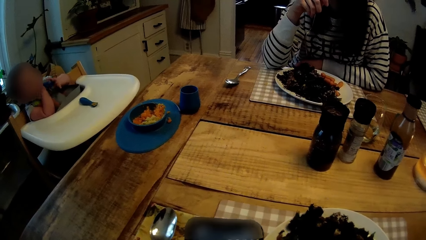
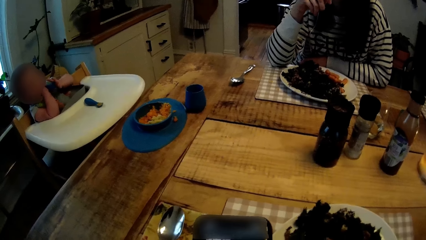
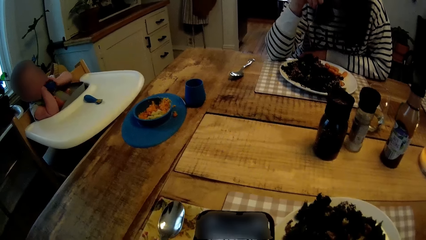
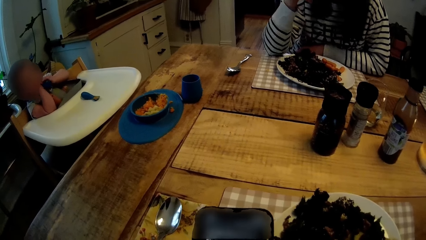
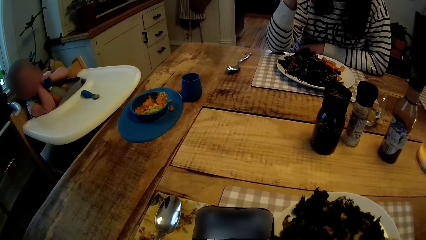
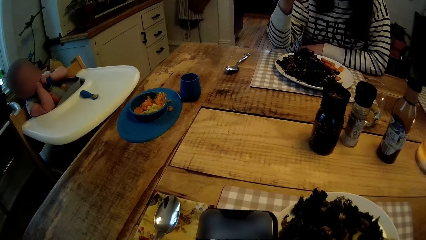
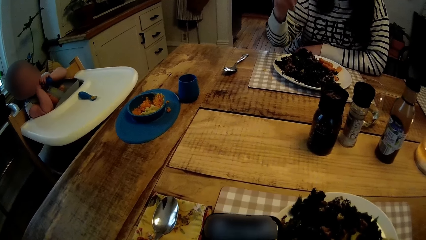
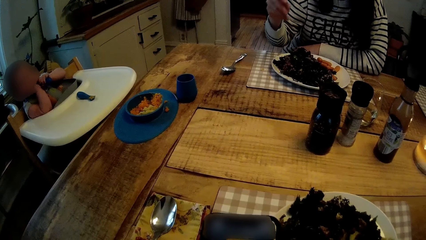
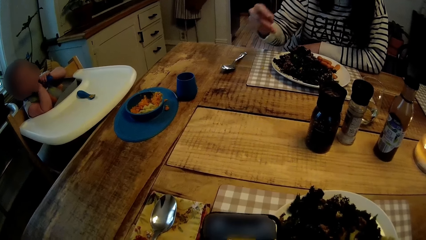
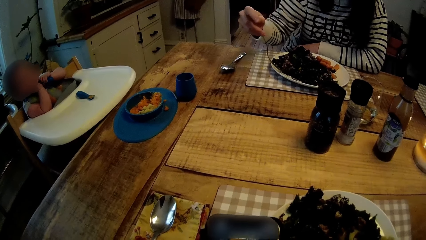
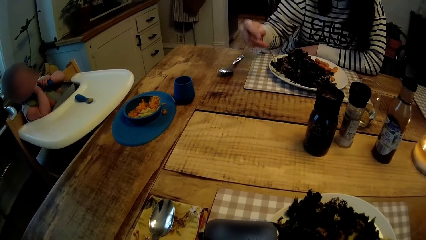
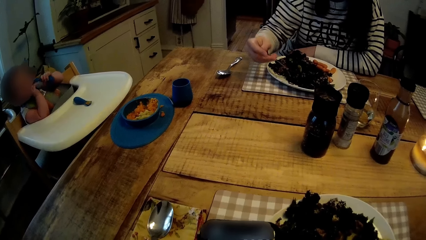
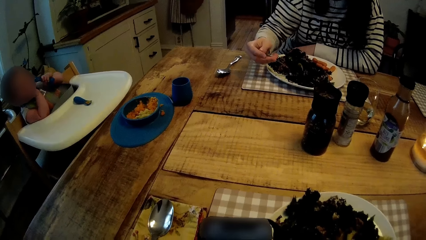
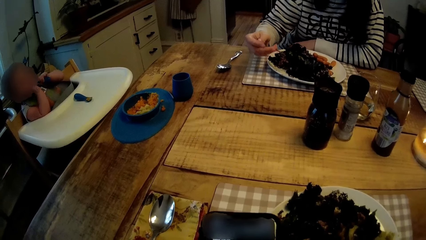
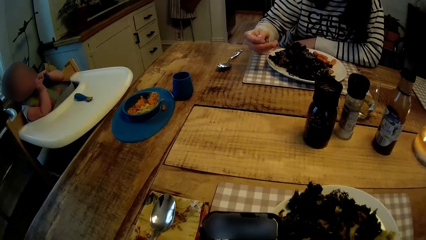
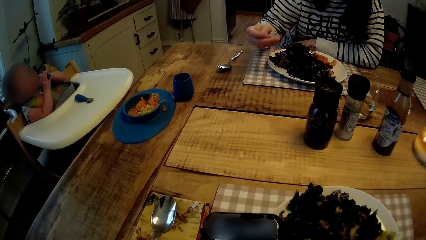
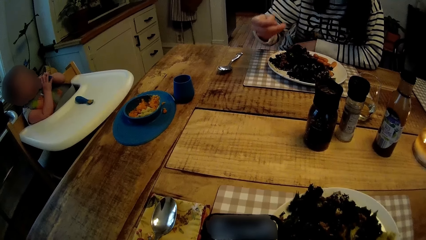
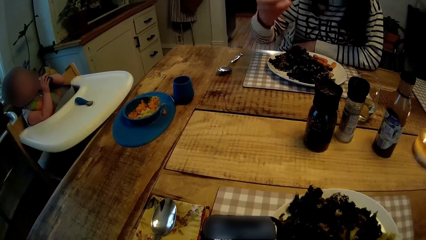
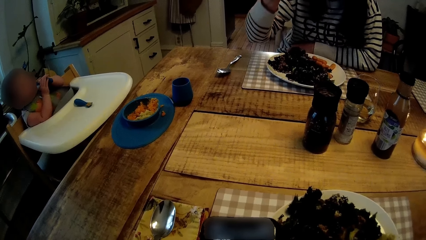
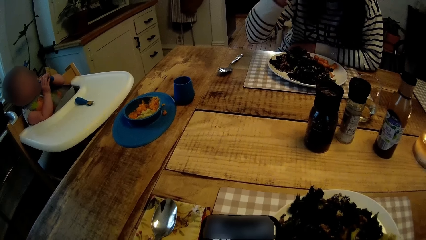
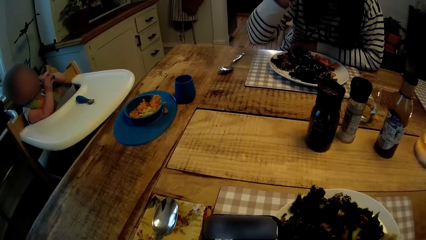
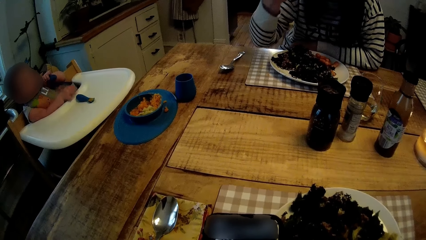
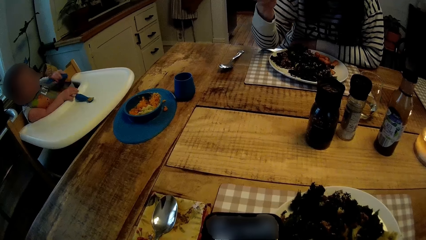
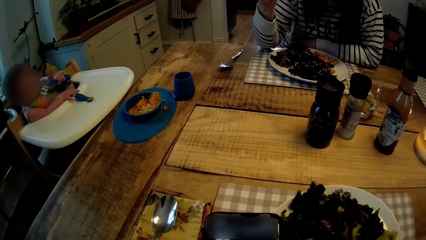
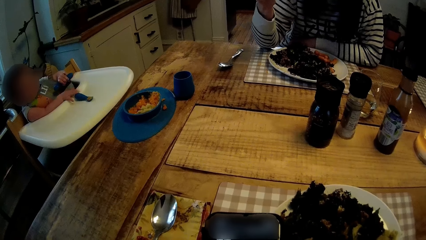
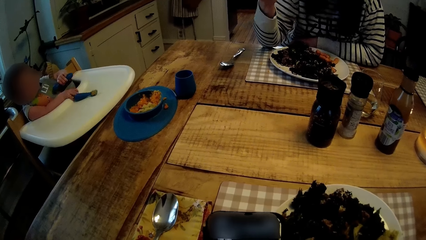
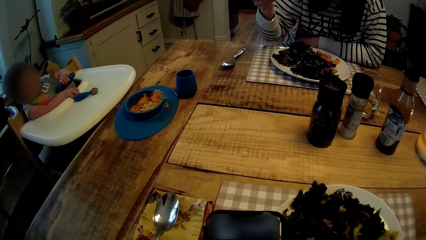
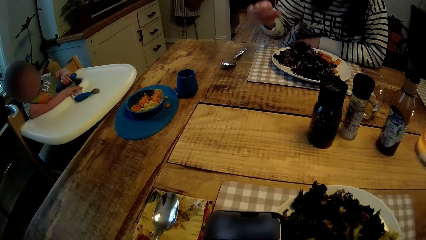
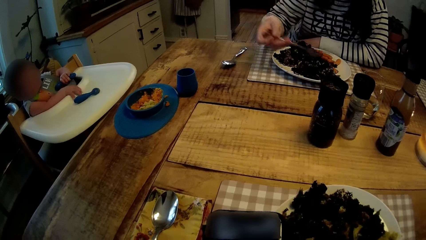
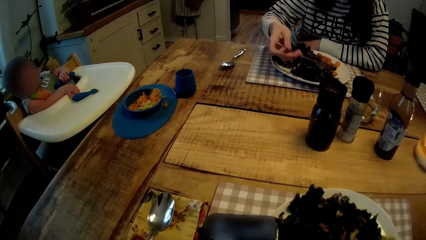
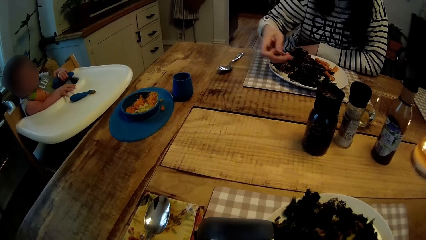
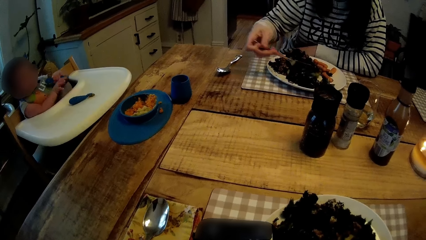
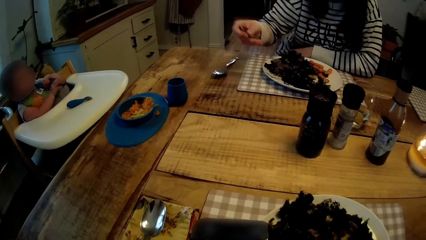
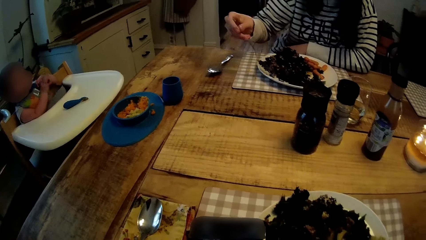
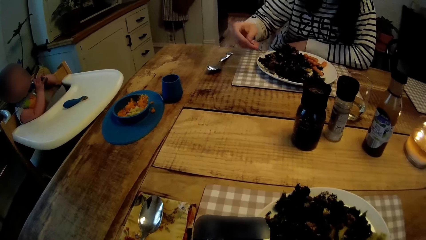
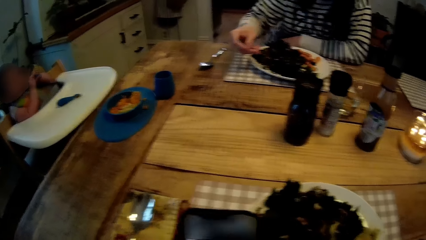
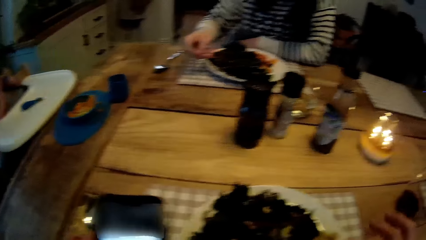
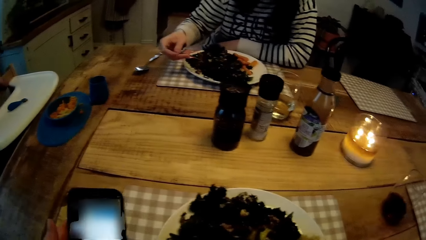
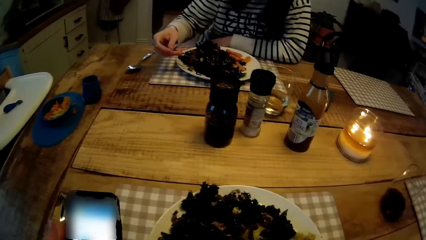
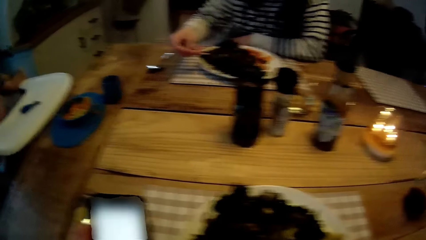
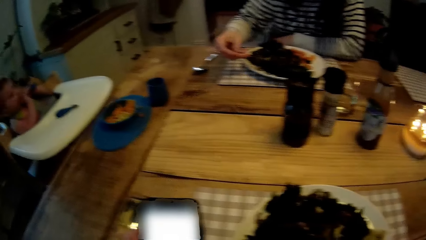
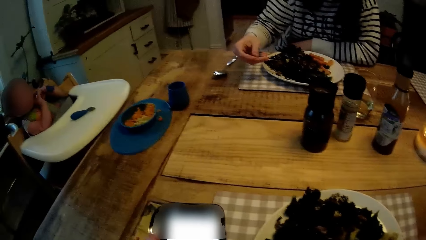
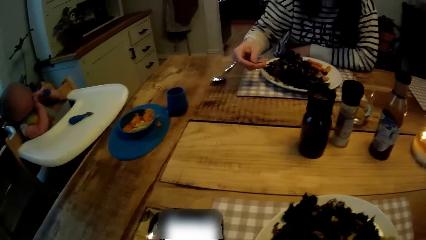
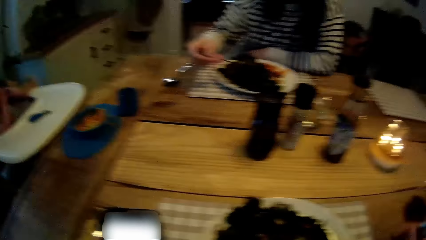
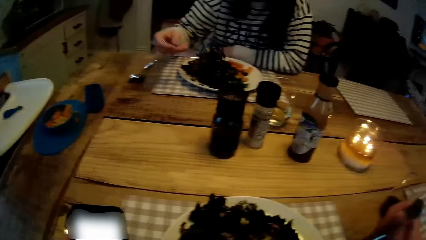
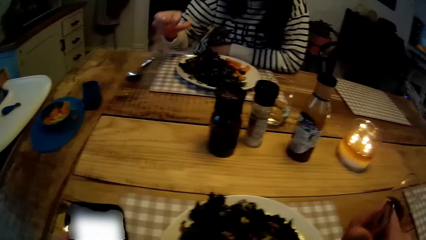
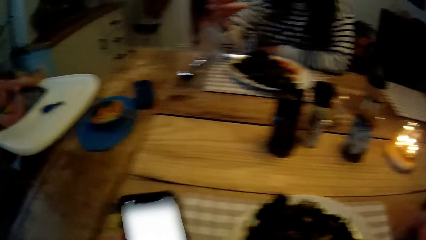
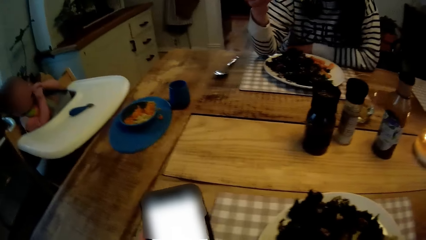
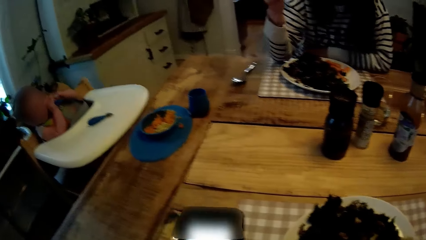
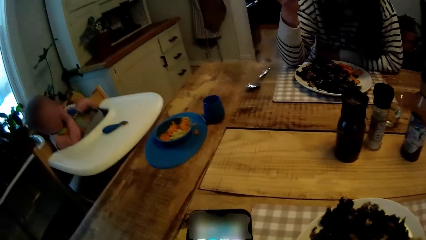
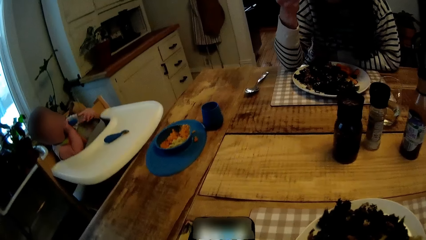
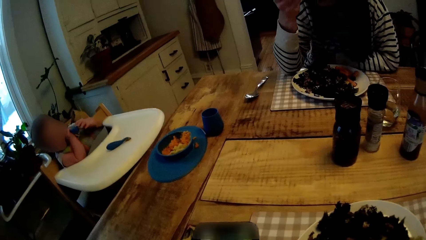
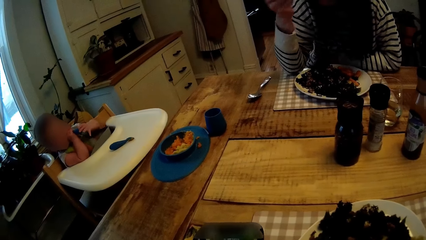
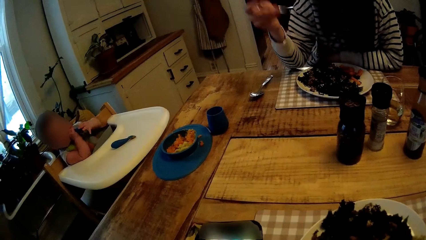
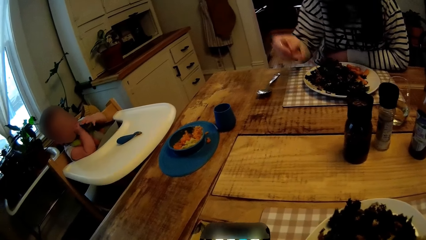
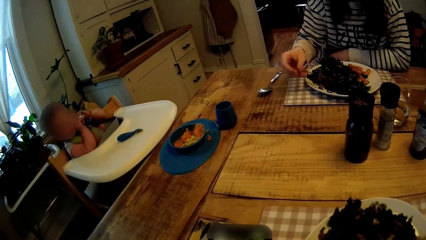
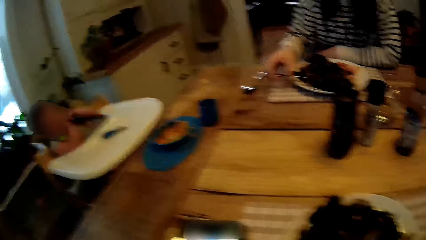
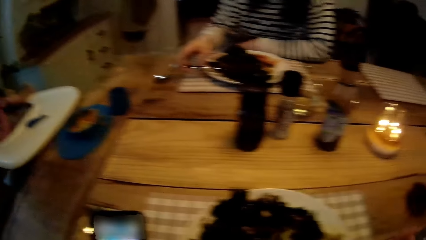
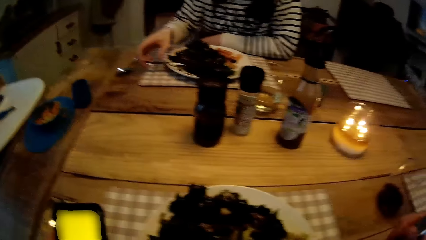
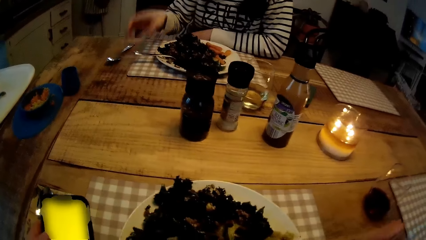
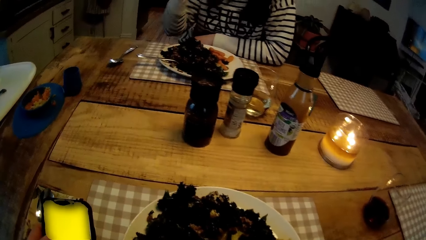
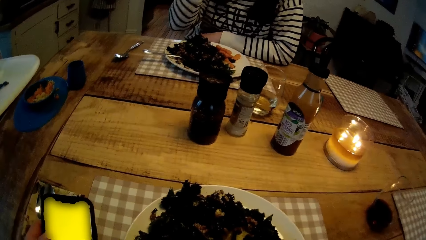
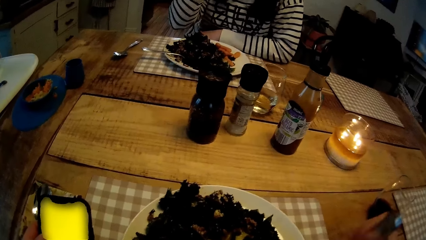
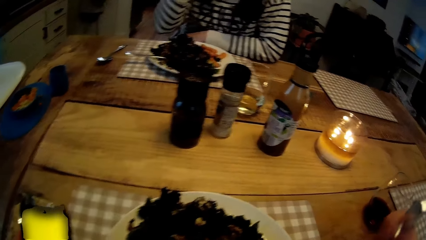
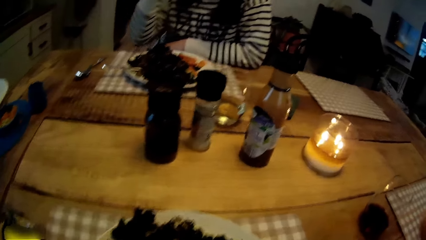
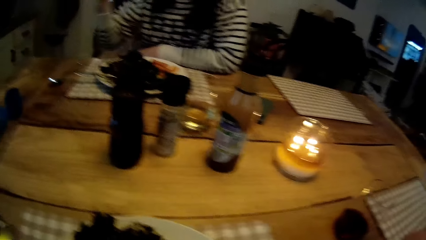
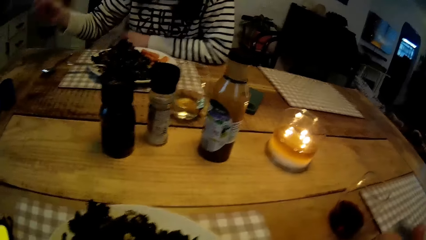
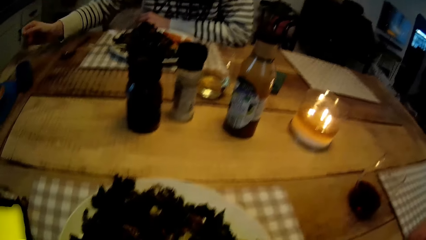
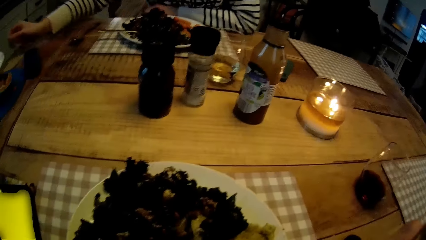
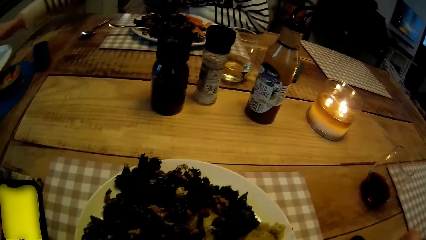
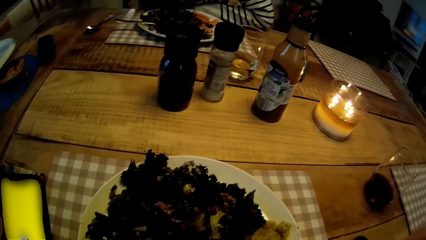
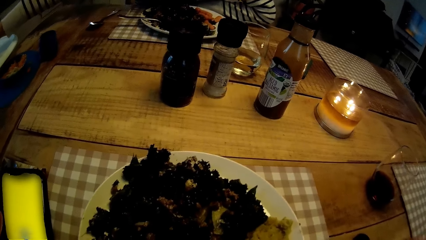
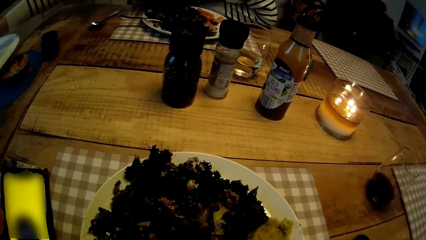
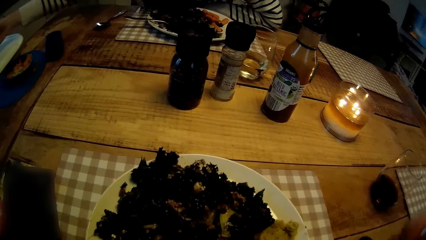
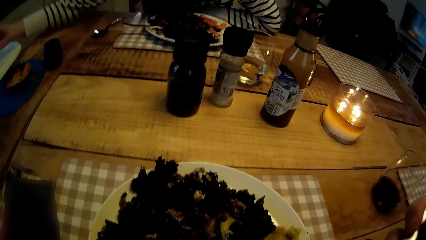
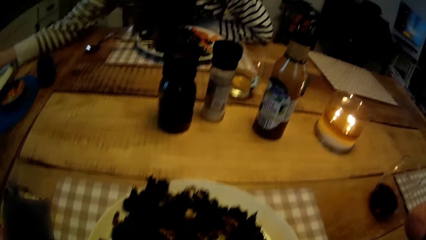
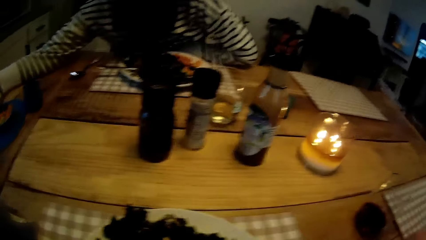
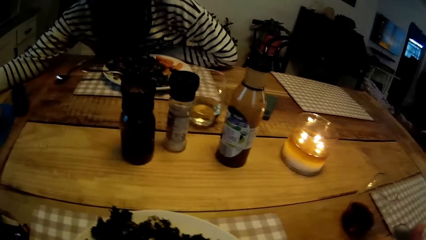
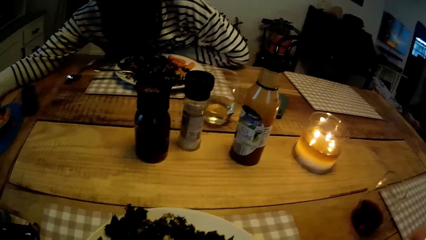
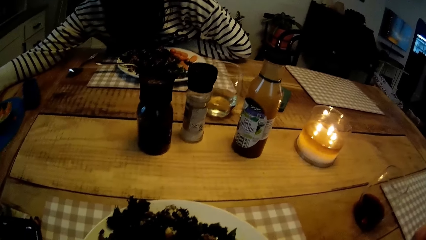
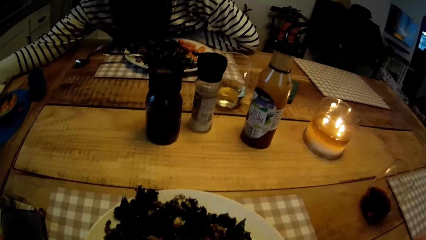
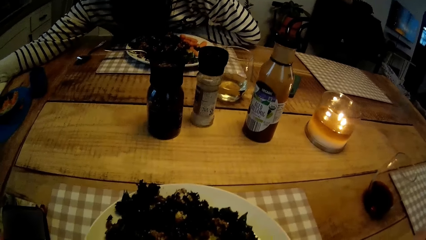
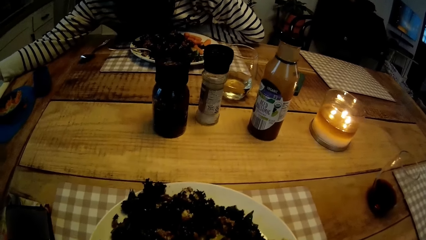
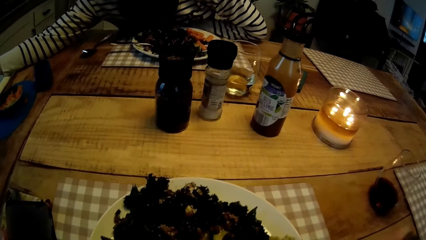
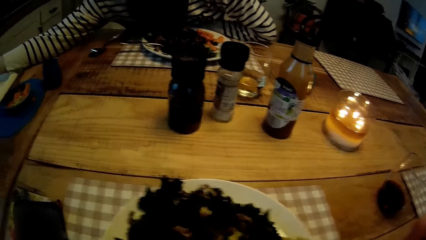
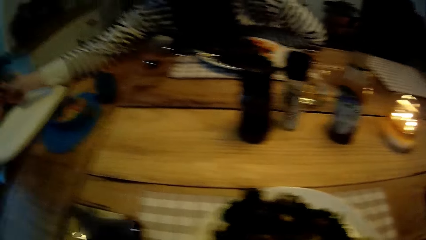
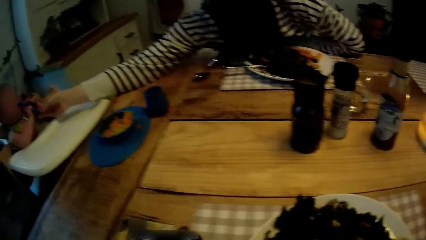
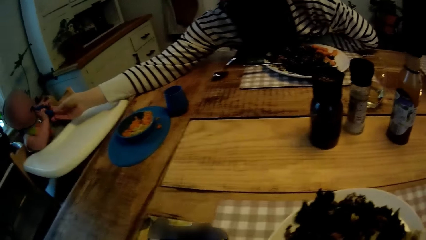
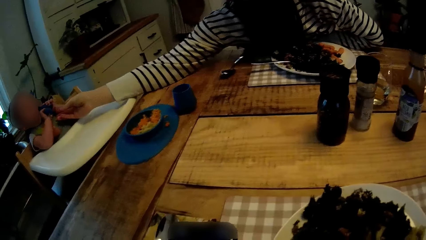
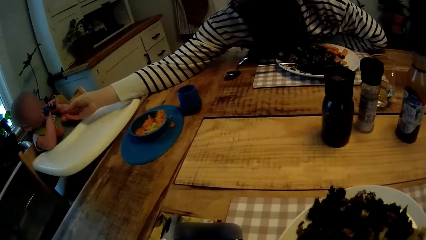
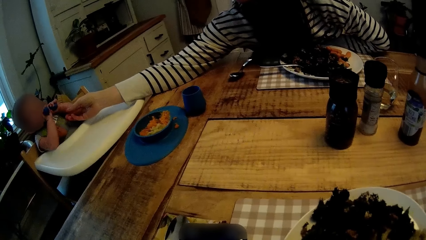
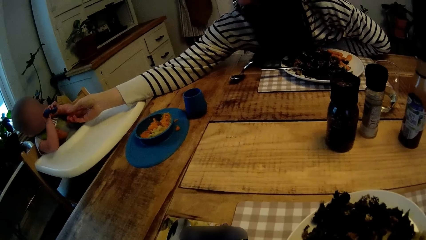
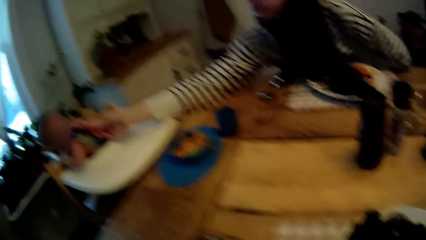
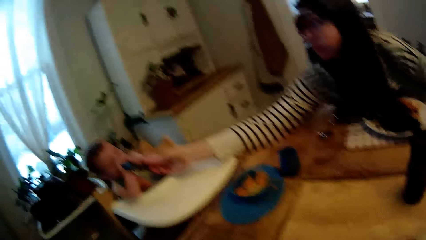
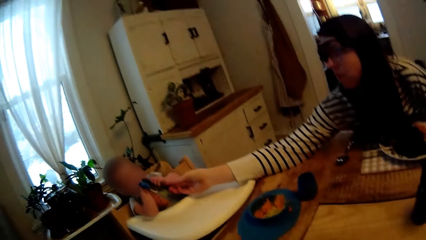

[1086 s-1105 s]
The woman takes a vegetable from her plate with the fork in her right hand. The woman eats the vegetable from the fork in her right hand. The woman takes a vegetable from her plate with the fork in her right hand. The woman drops the fork on the plate on the table with her right hand. The woman talks to the baby. The baby plays with a pair of spoons in both hands.
